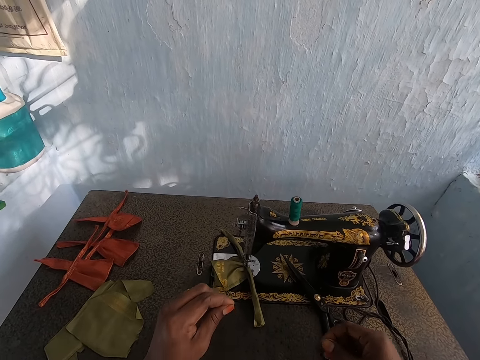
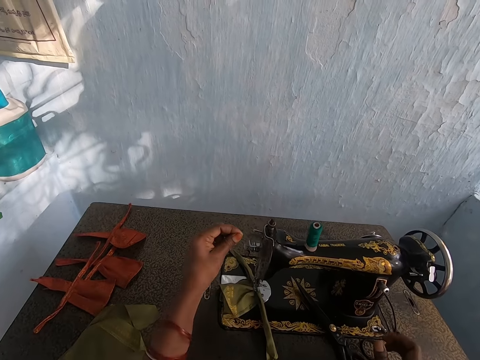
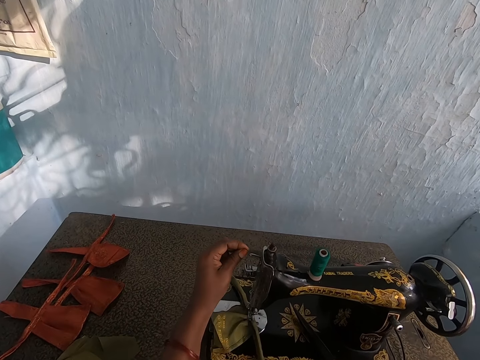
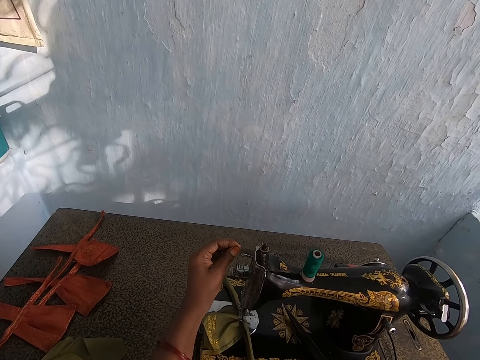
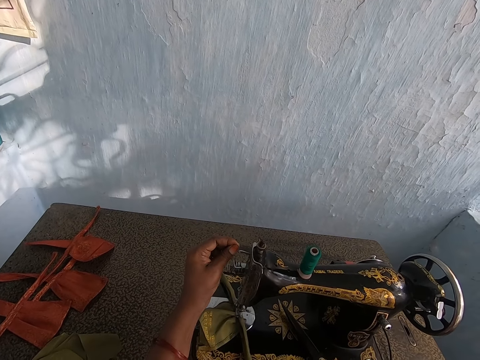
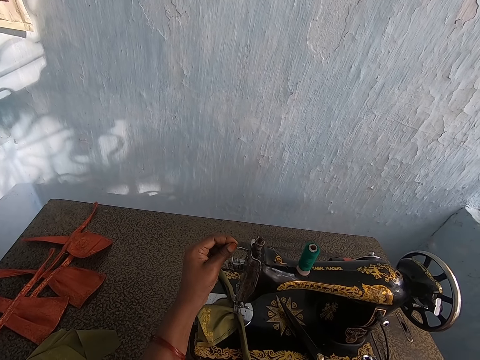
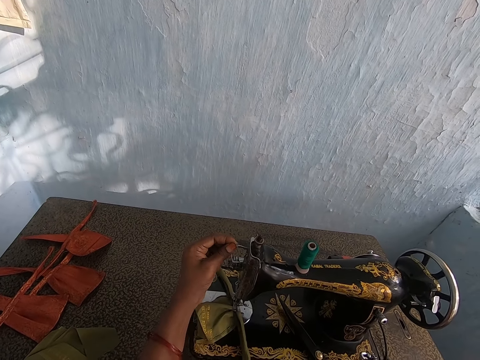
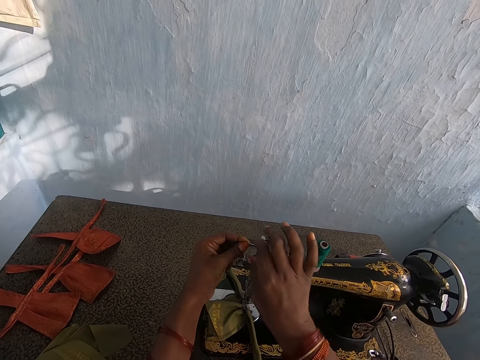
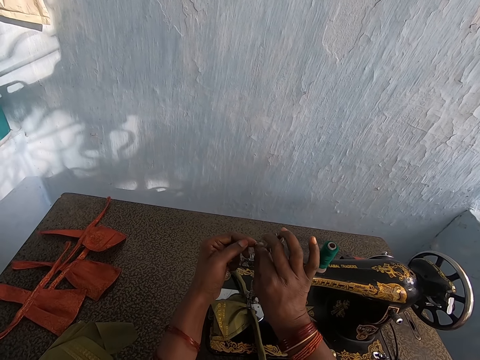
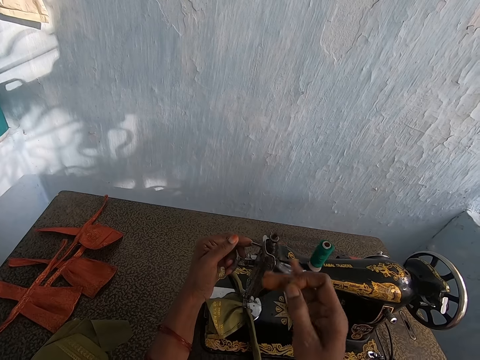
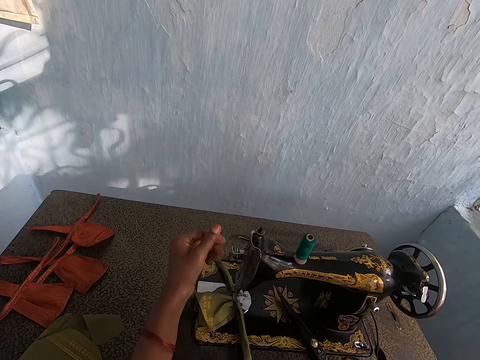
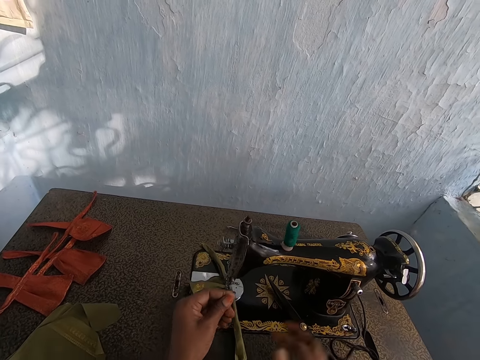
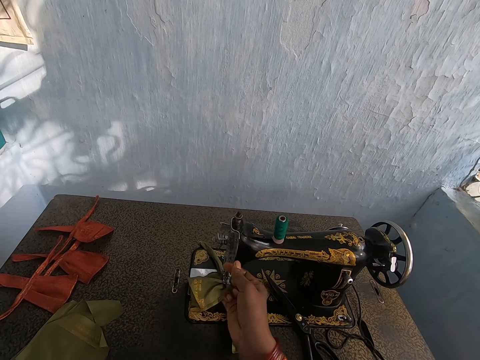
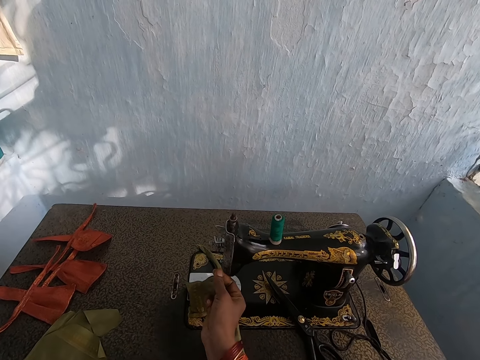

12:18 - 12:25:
The camera wearer puts the thread on the needle. She passes the thread in the thread take up lever of the sewing machine with her left hand. She pulls the thread with her right hand. She pulls the thread with both hands.

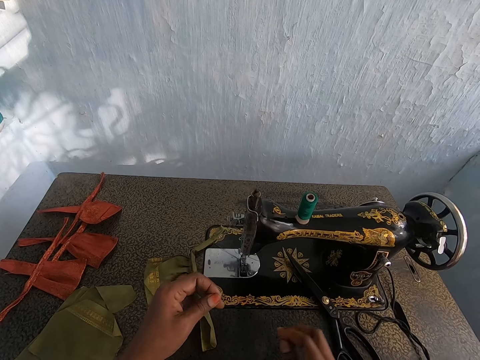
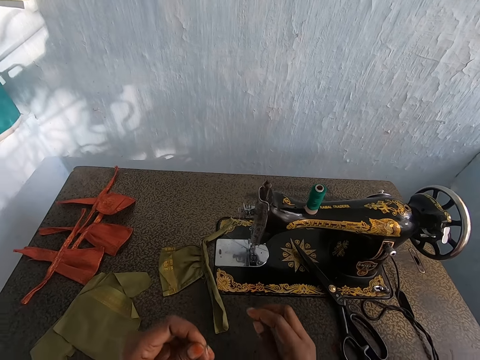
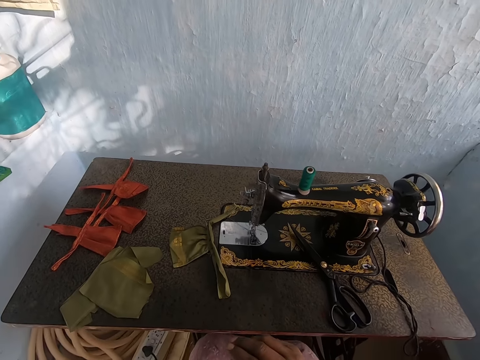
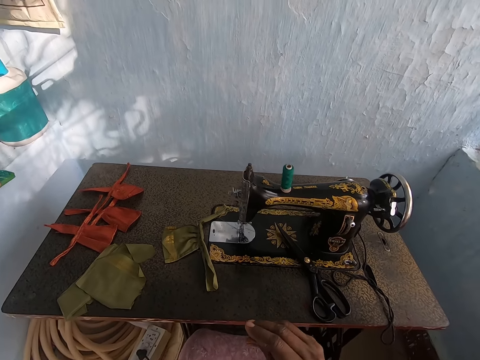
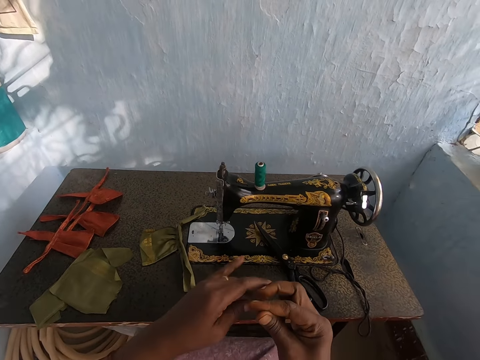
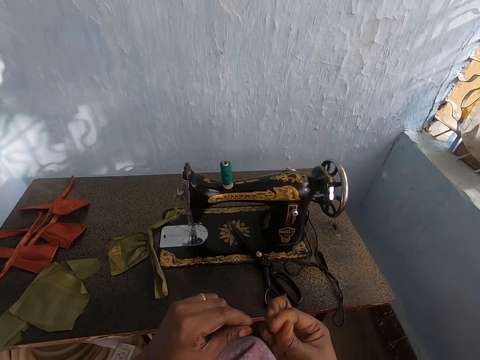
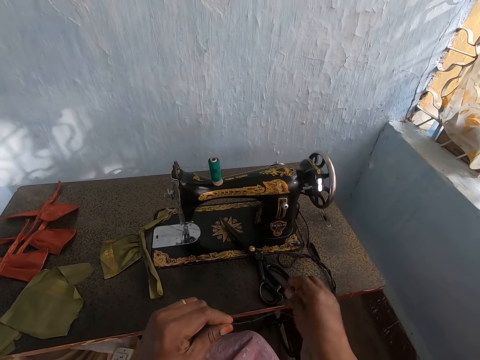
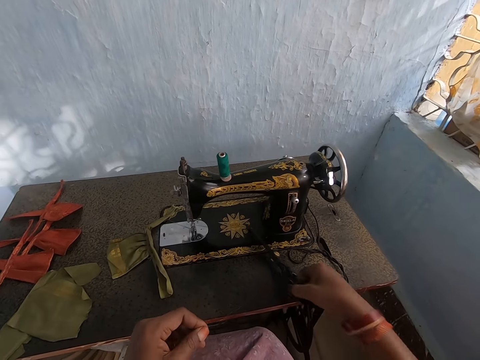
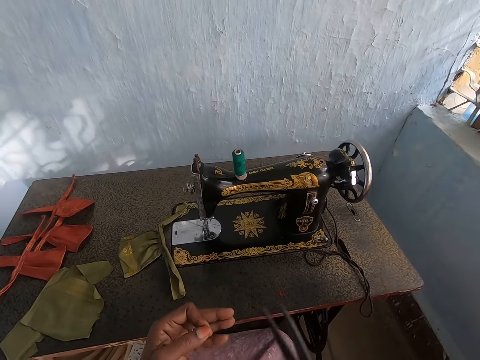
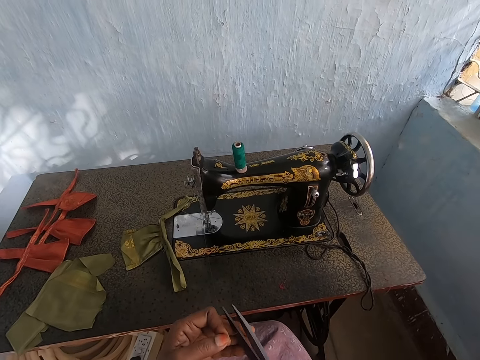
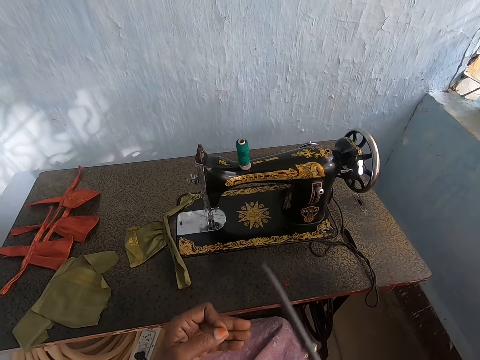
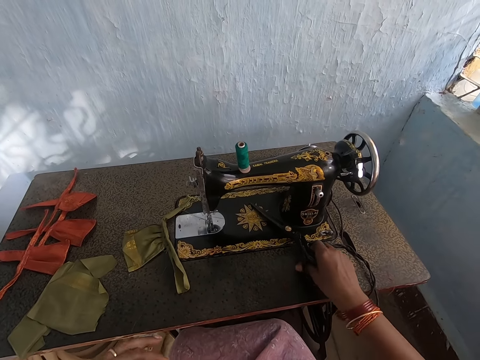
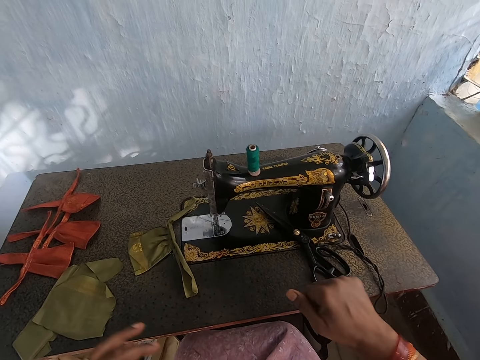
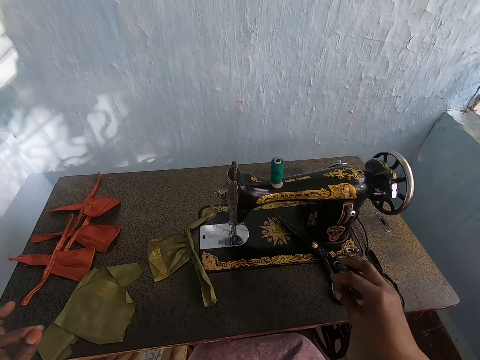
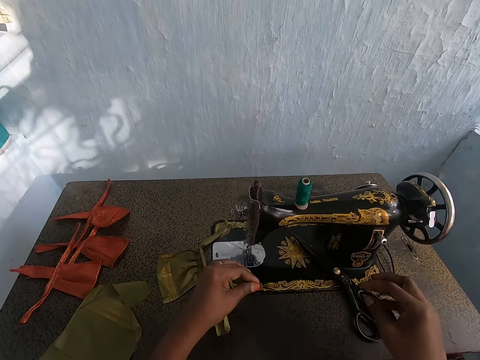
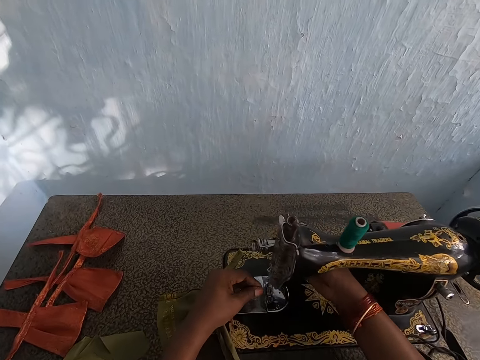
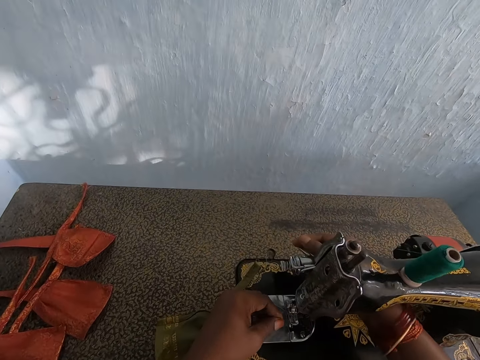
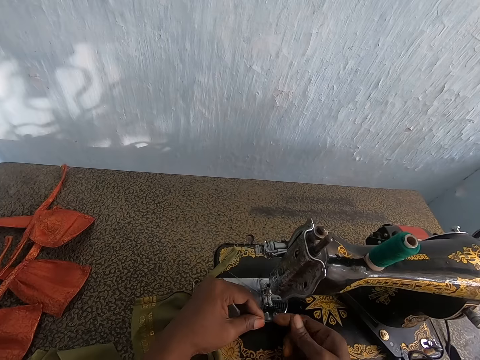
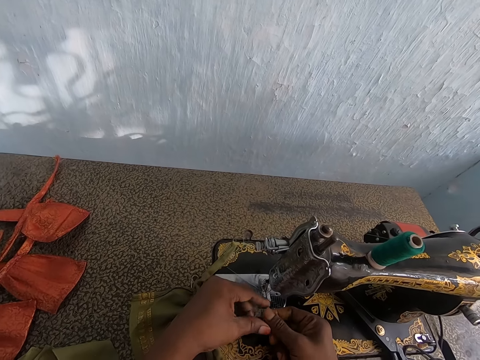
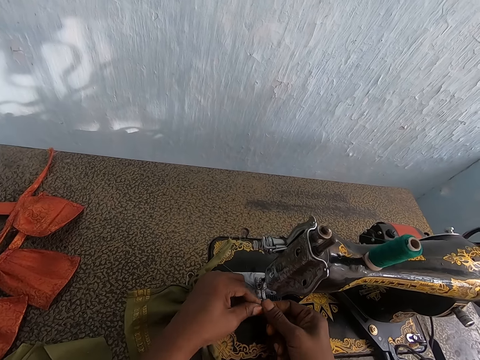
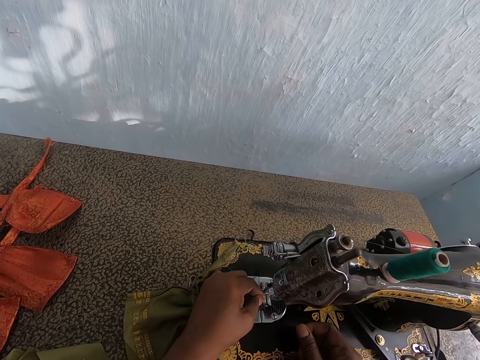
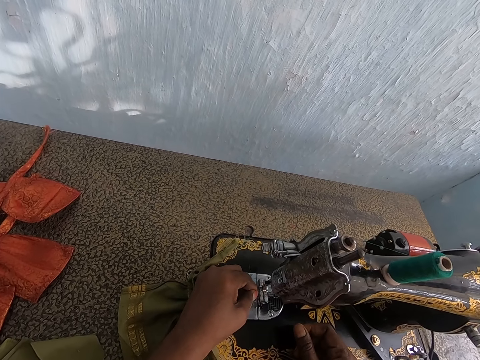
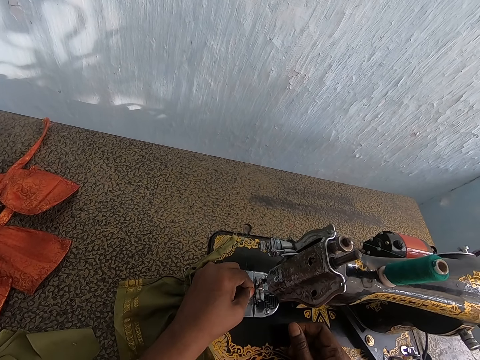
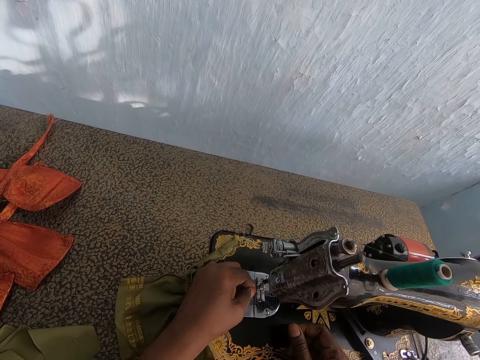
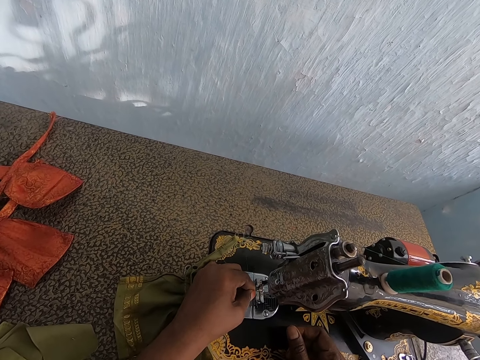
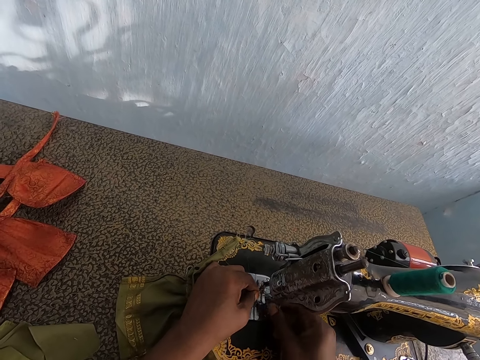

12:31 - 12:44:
The camera wearer pulls the thread with both hands. She picks the pair of scissors from the sewing machine with her right hand. She cuts the thread with the pair of scissors in her right hand. She drops the pair of scissors on the sewing machine with her right hand. She lowers the presser bar lifter on the sewing machine with her right hand. She passes the thread through the sewing machine needle with her left hand.

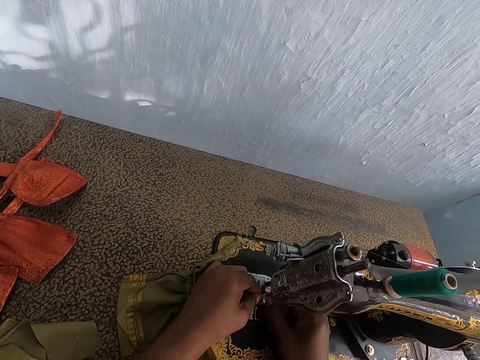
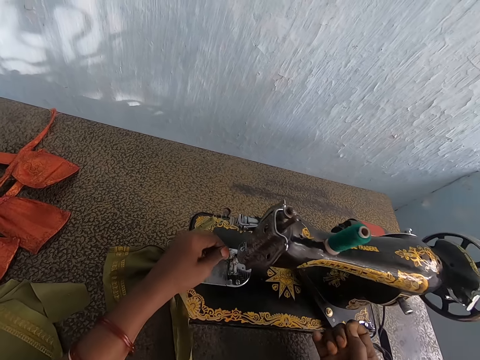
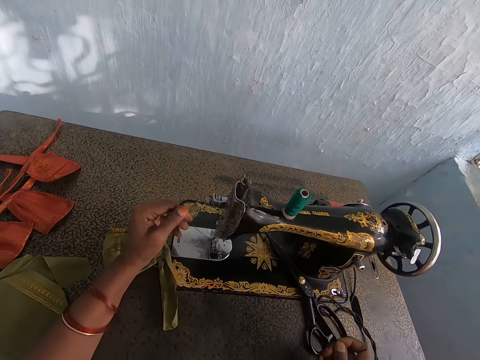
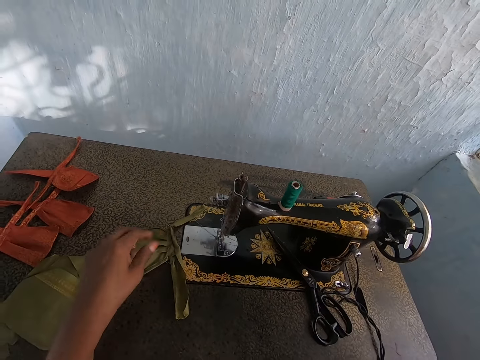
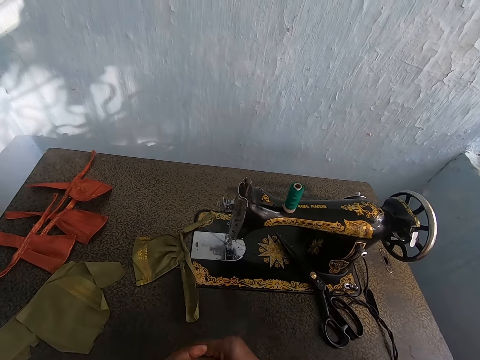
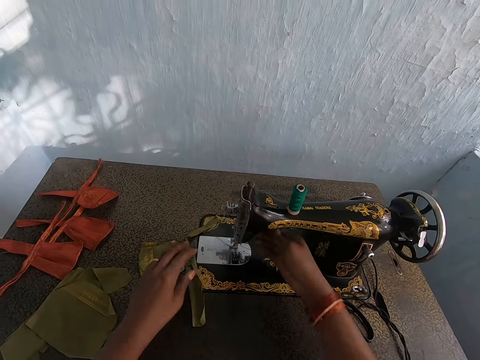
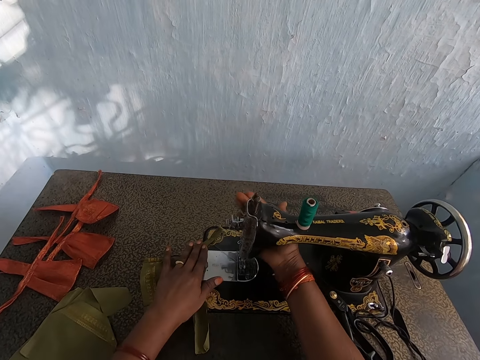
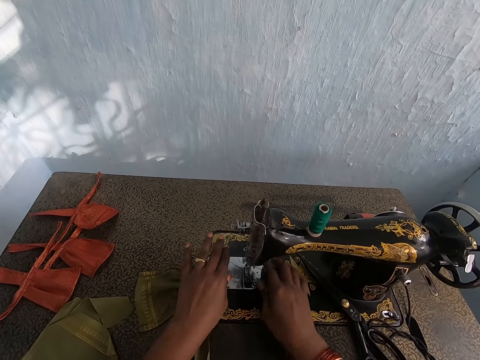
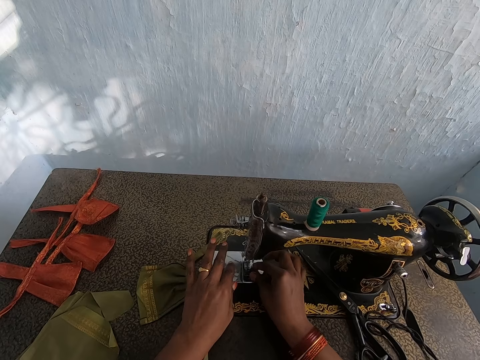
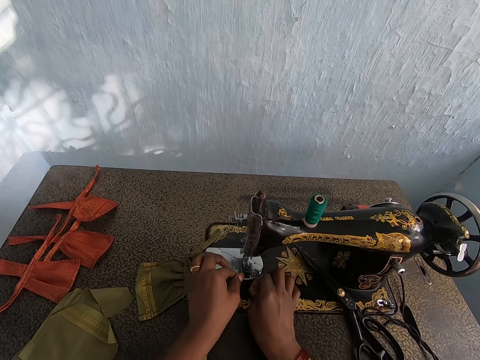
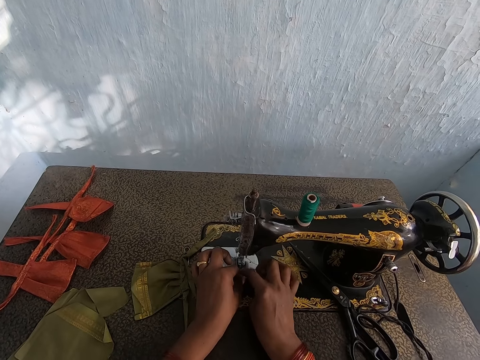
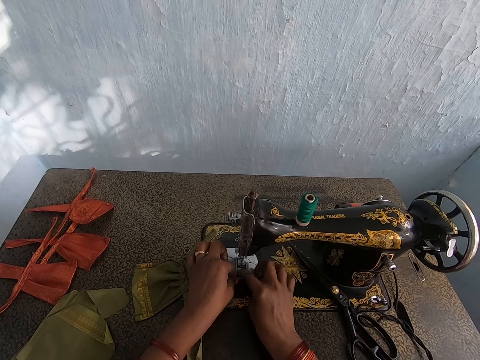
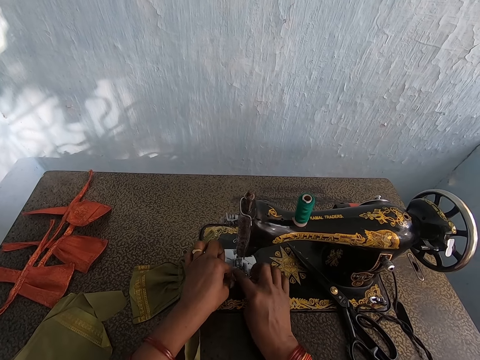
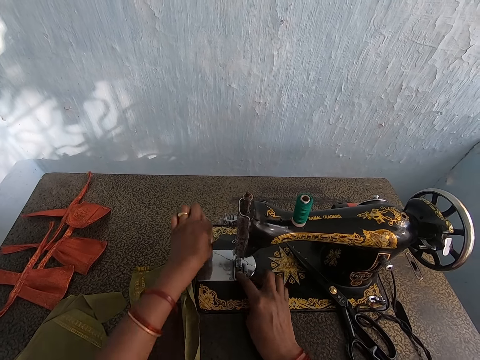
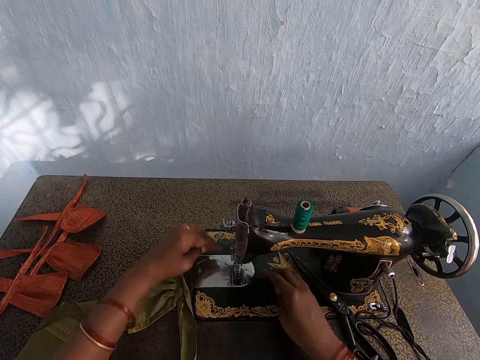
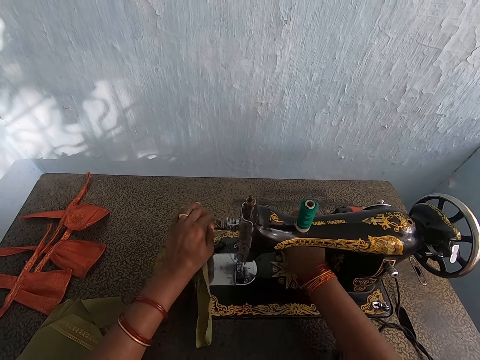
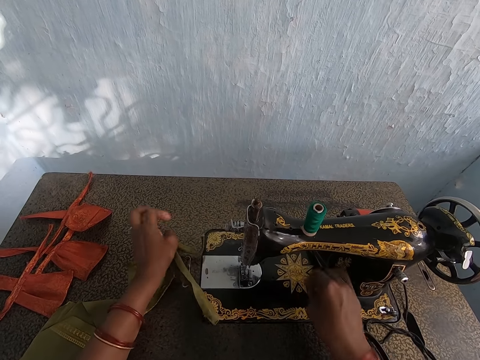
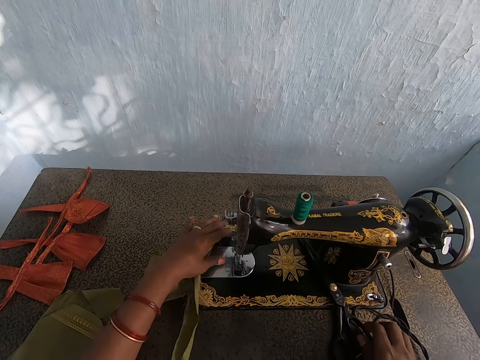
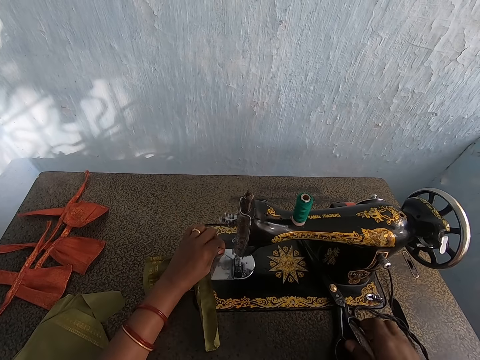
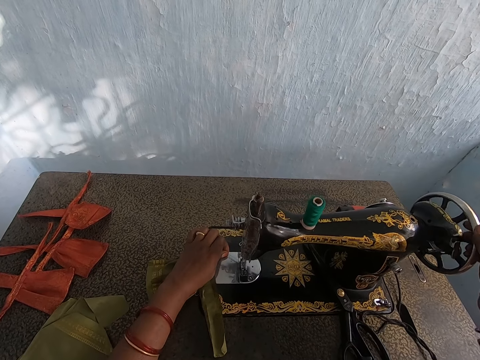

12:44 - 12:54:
The camera wearer pulls the thread with her right hand. She raises the presser bar lifter on the sewing machine with her right hand. She sets the thread under the presser foot of the sewing machine with both hands. She picks a pair of scissors.
